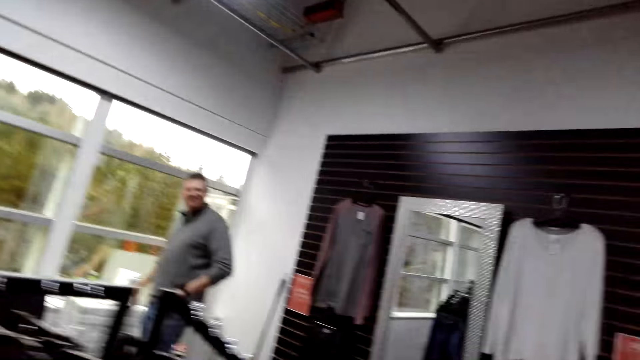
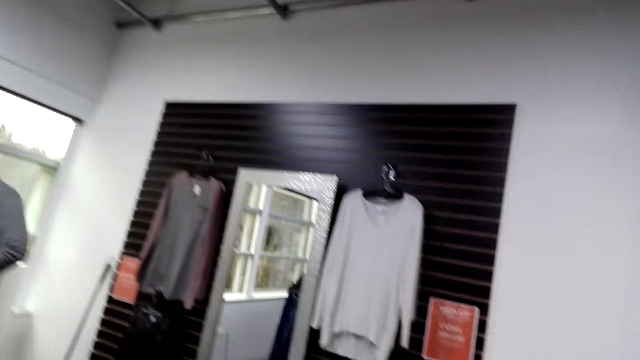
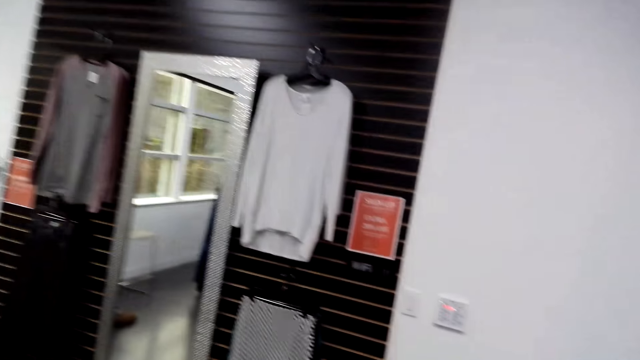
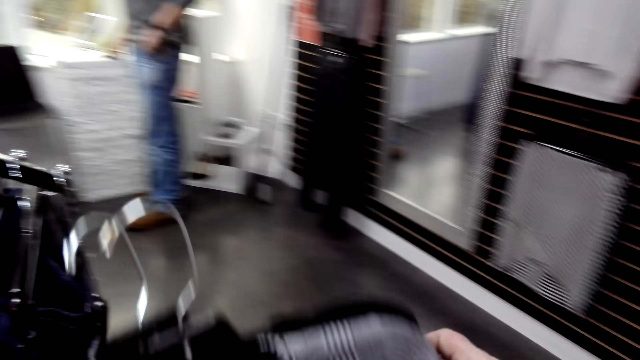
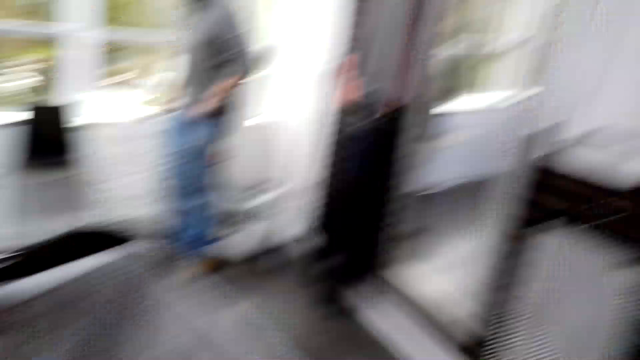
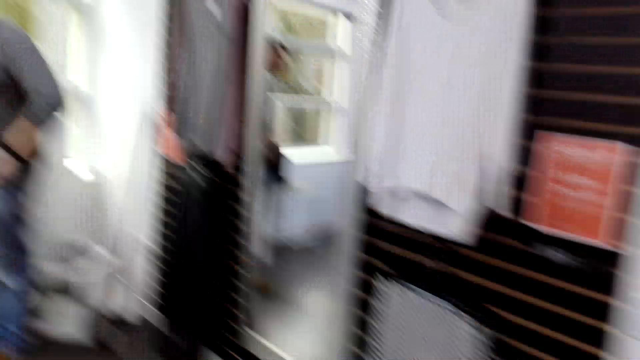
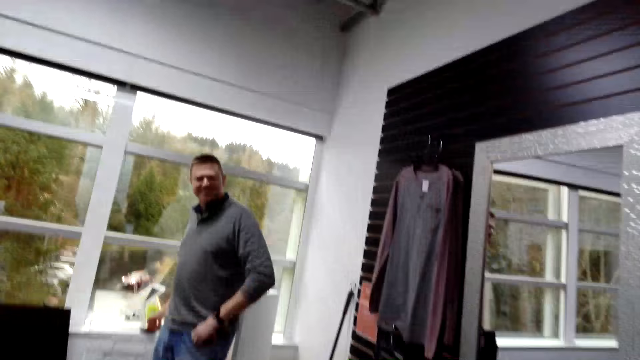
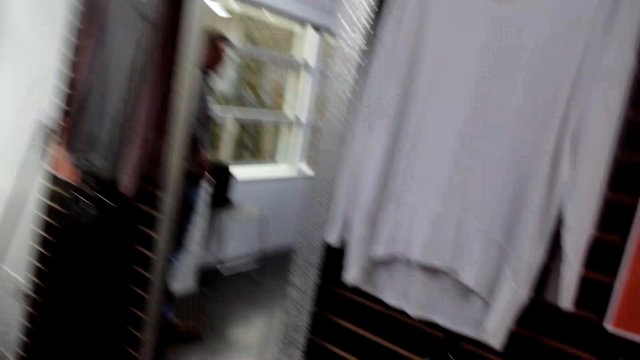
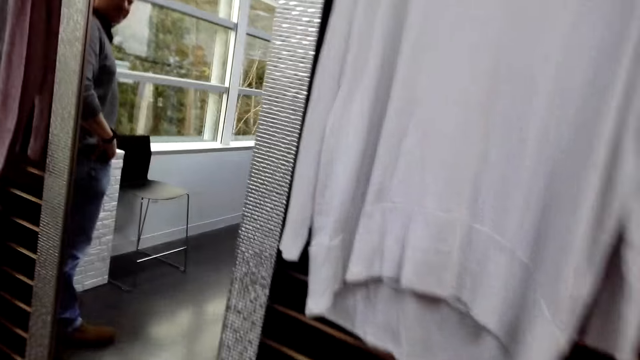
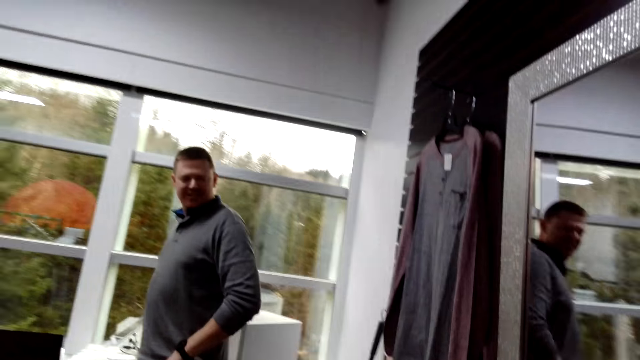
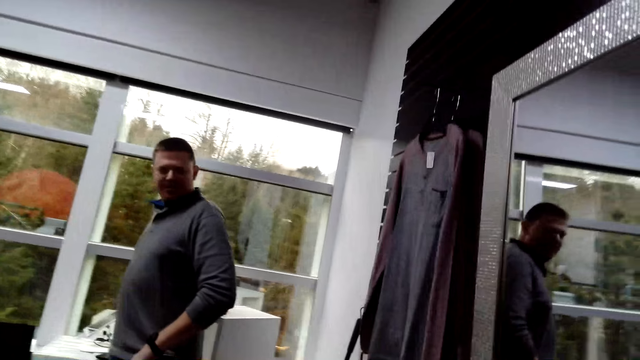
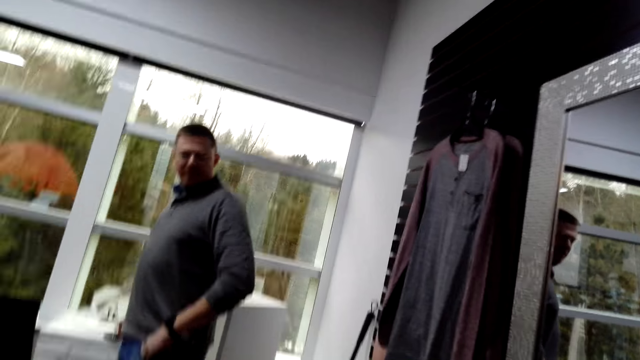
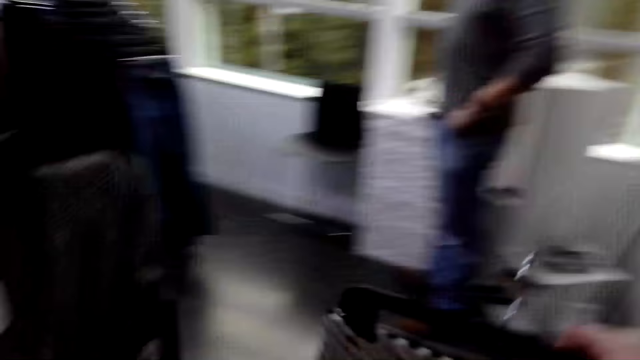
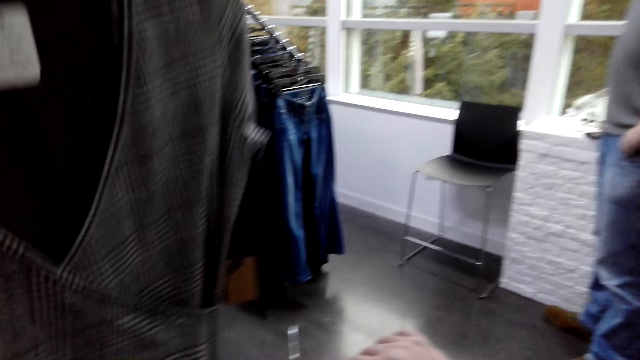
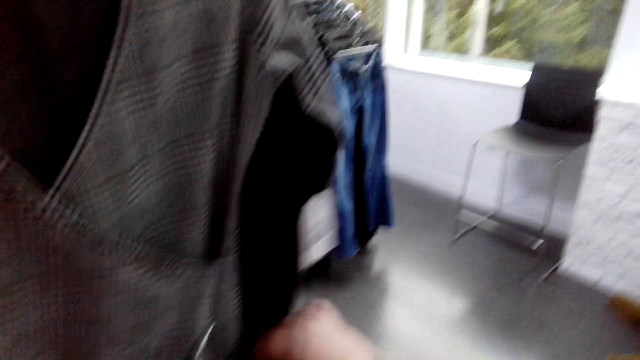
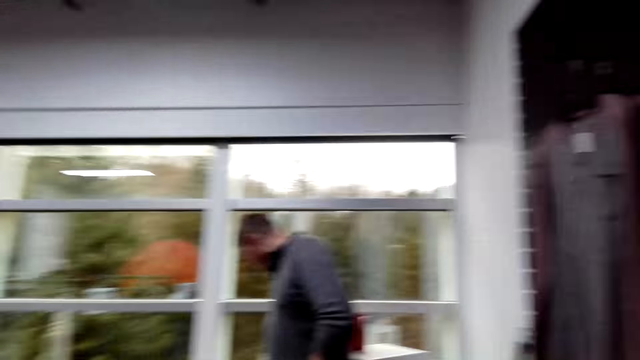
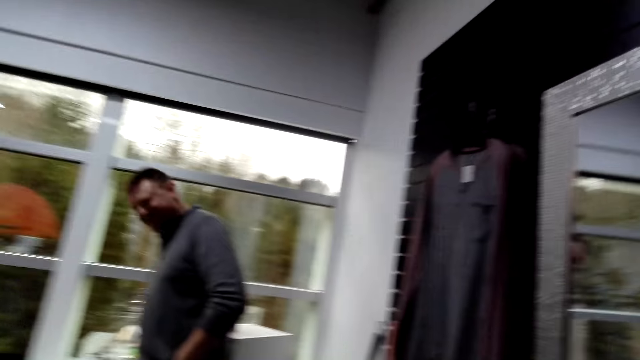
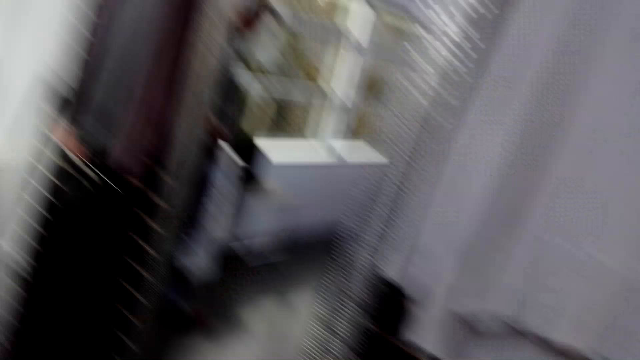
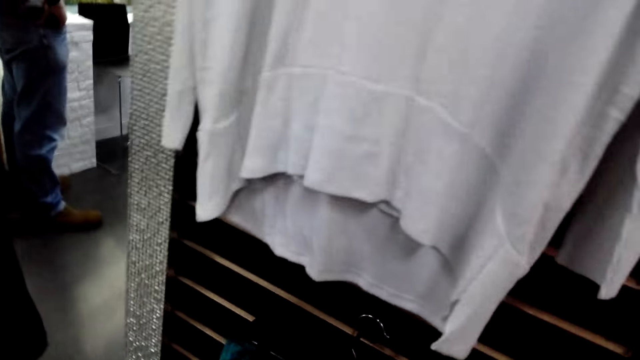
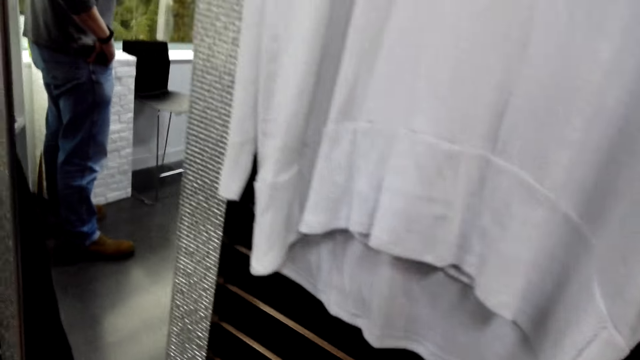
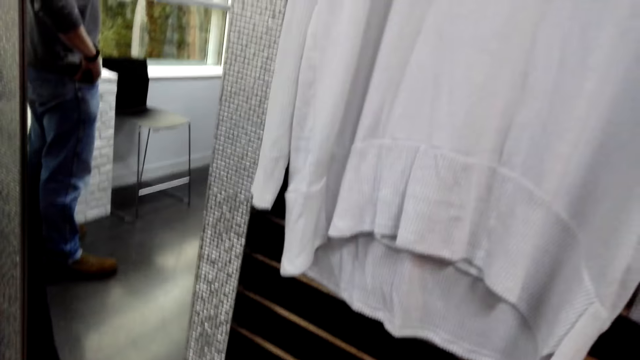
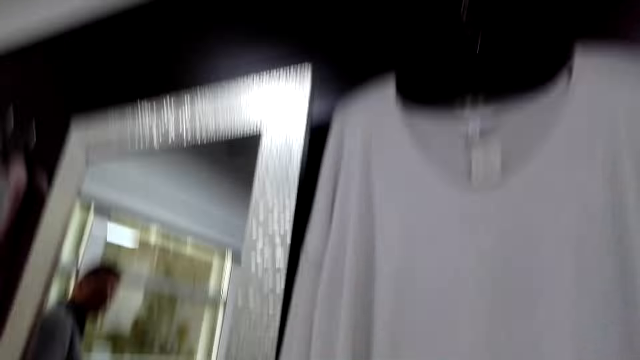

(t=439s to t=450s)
A man stands. The camera wearer looks around and lifts the cloth.

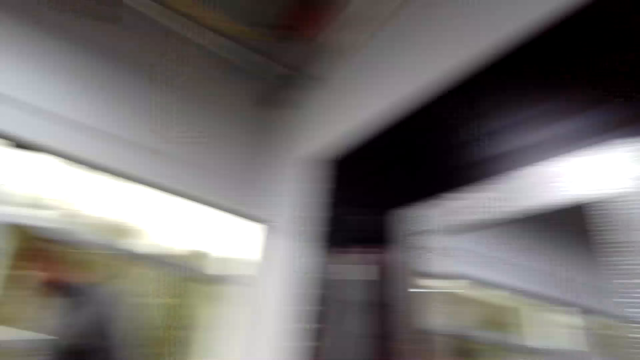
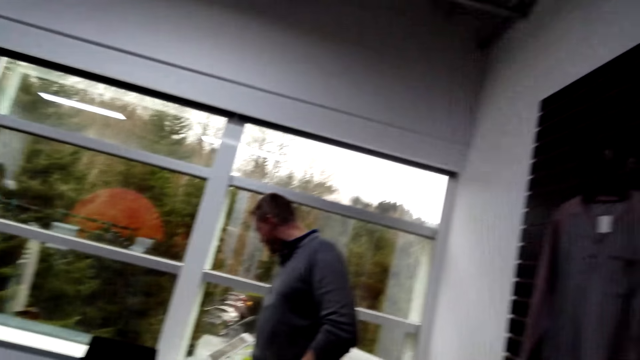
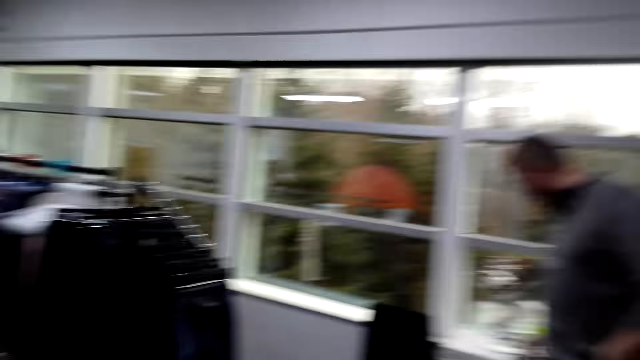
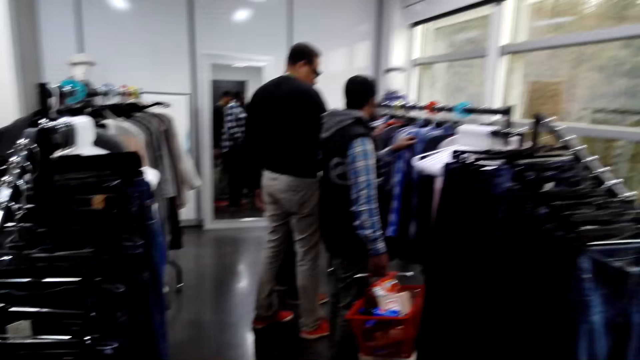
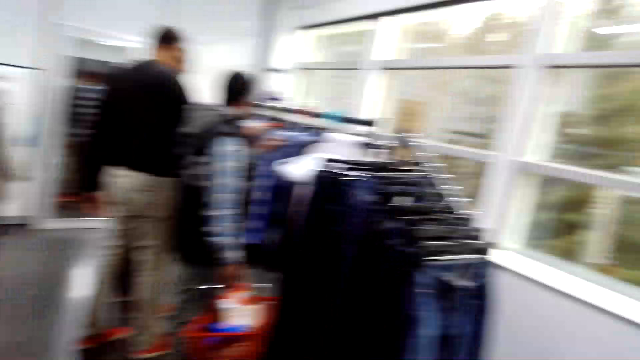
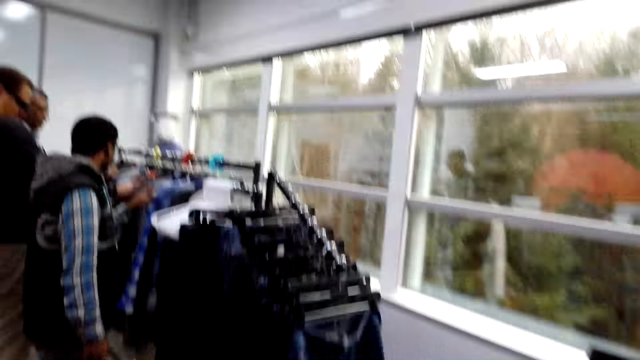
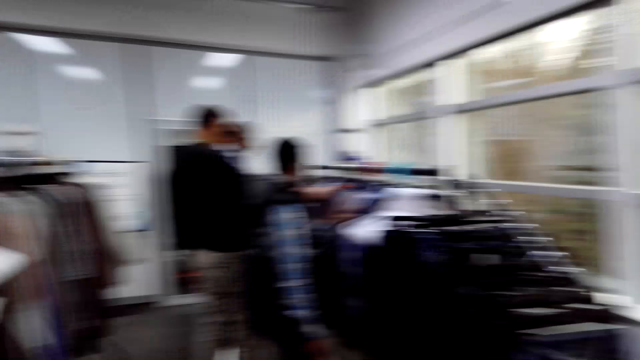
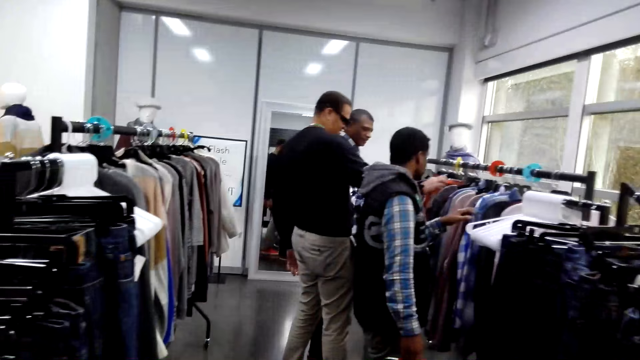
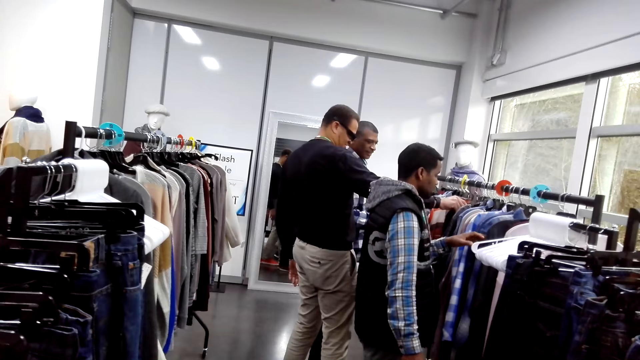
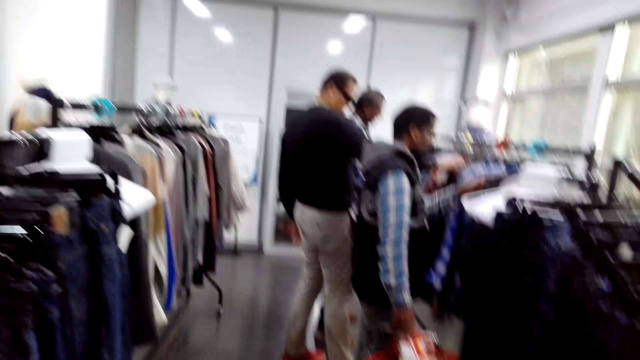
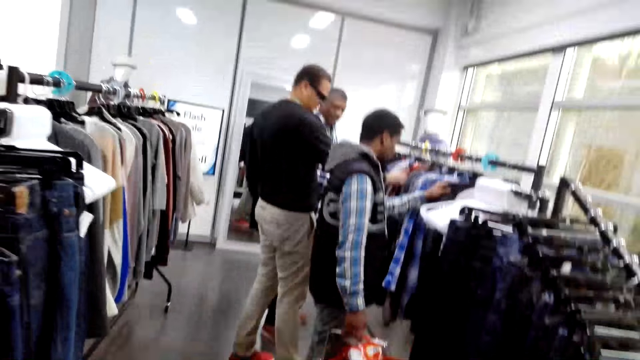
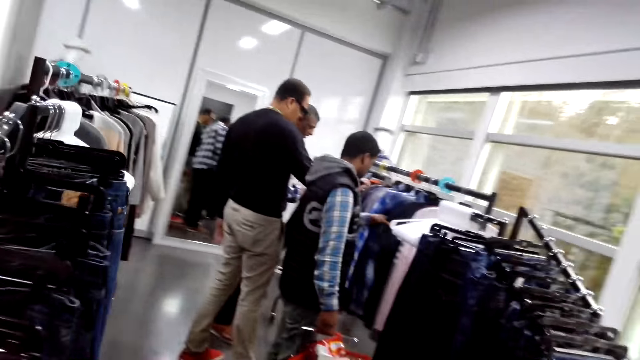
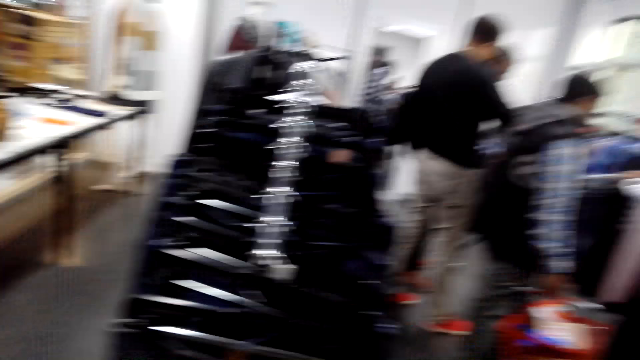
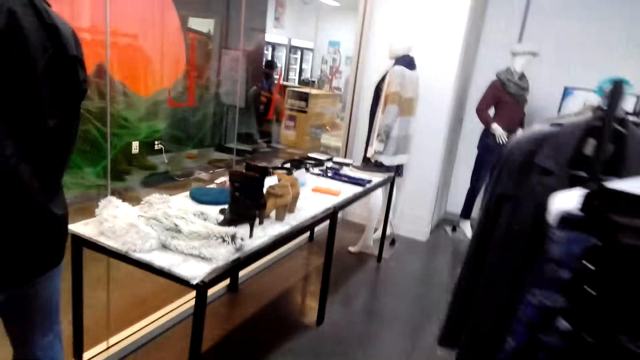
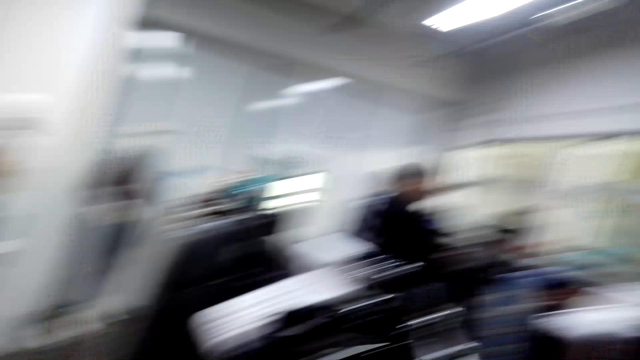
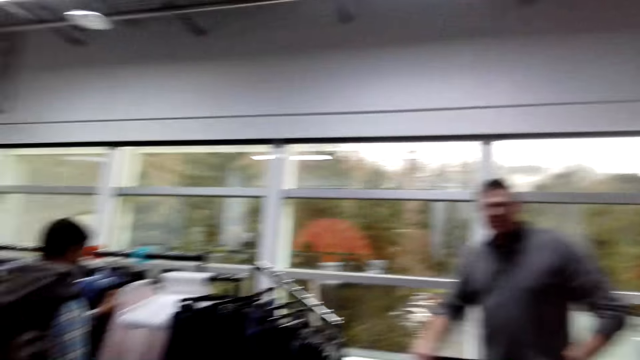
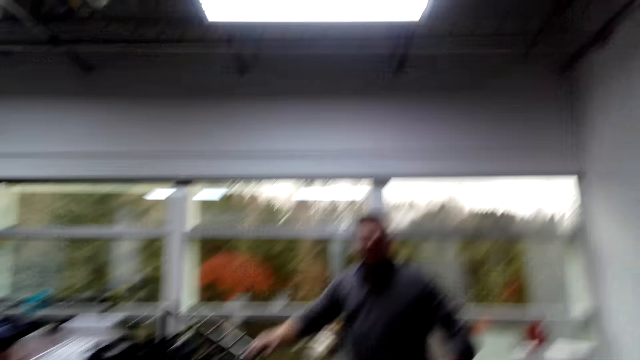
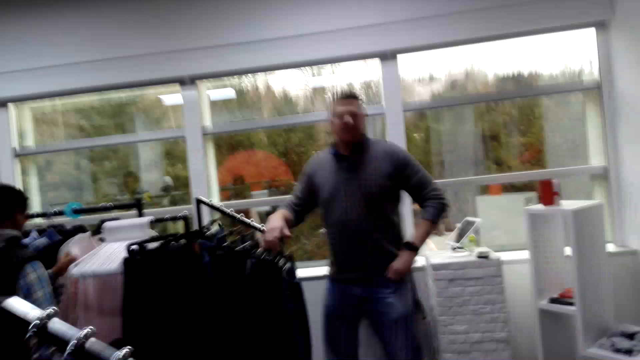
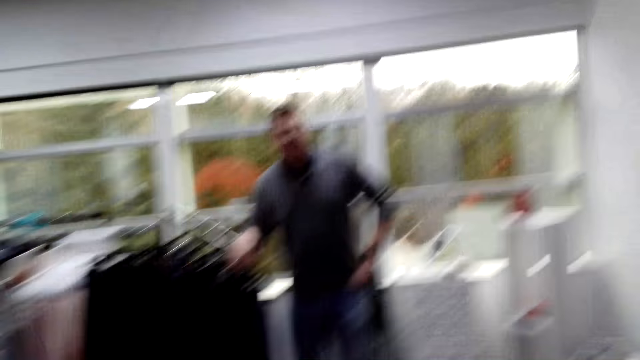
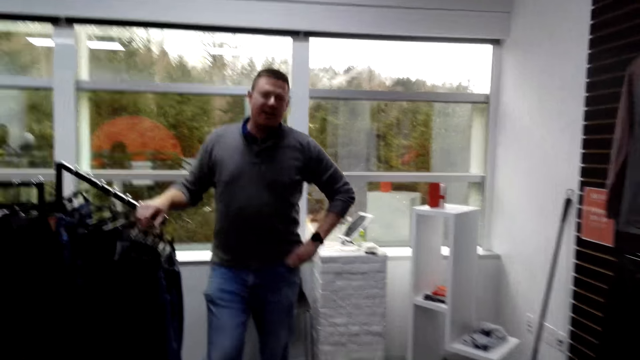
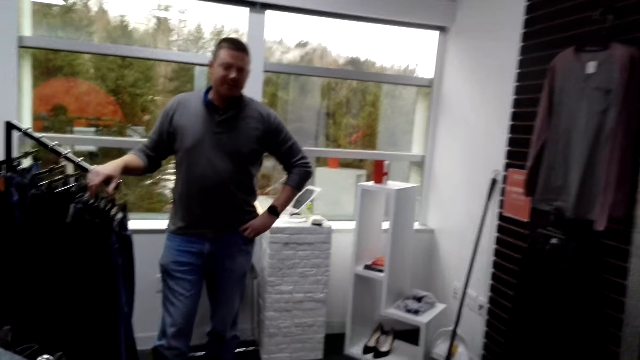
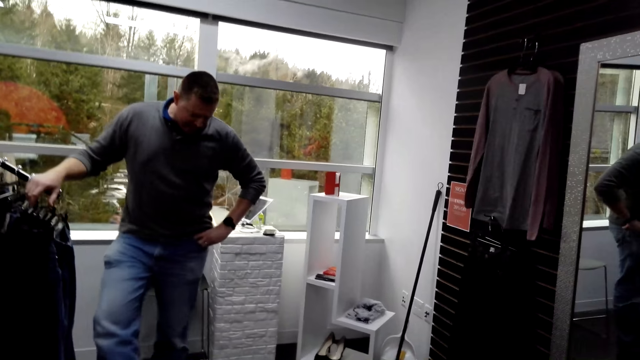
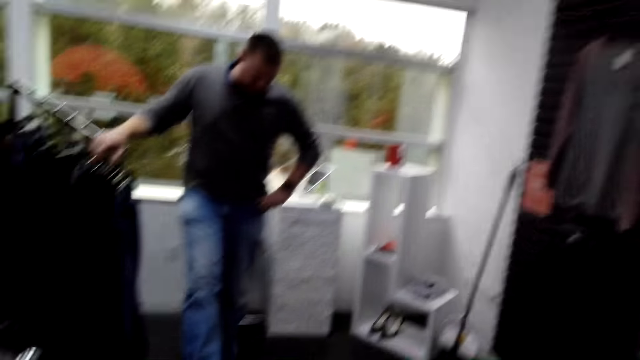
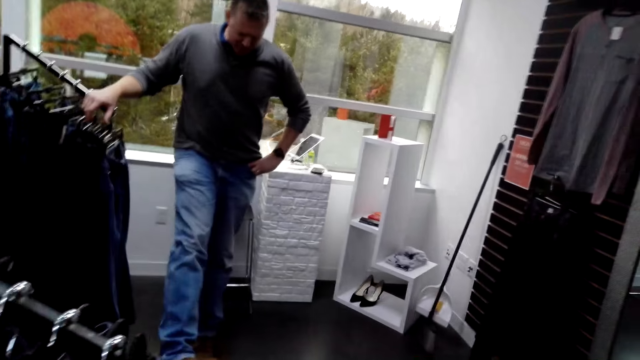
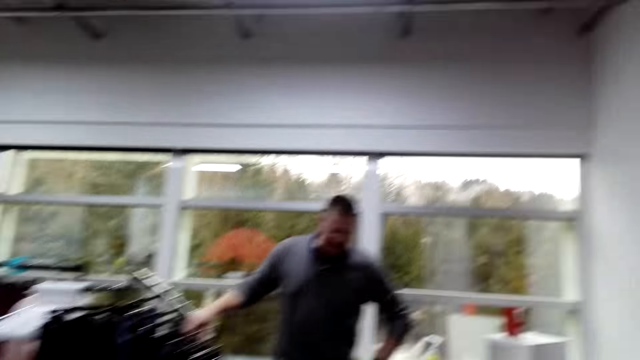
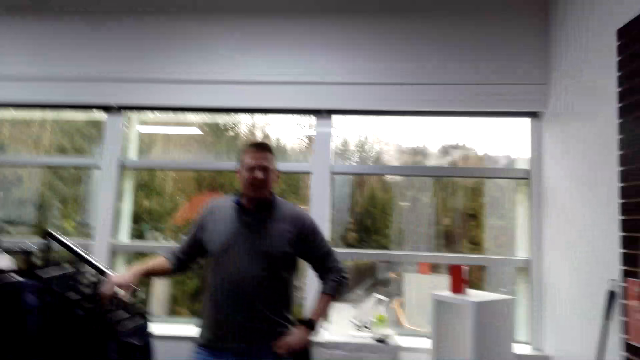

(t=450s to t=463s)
The camera wearer stares around the supermarket. A man chooses the cloth. Another man chooses the cloth. A third man chooses the cloth. The camera wearer looks around. A fourth man moves the hand and moves the leg.
